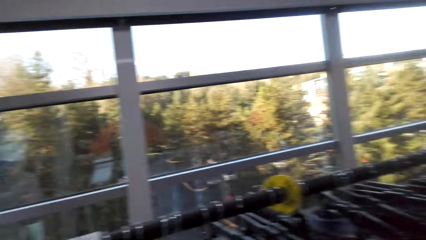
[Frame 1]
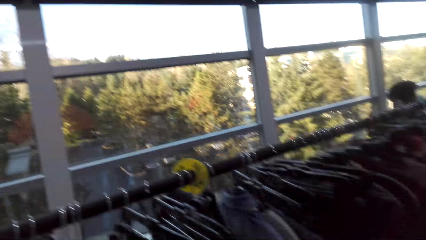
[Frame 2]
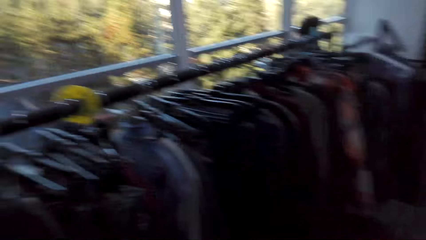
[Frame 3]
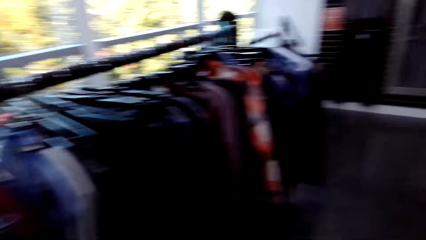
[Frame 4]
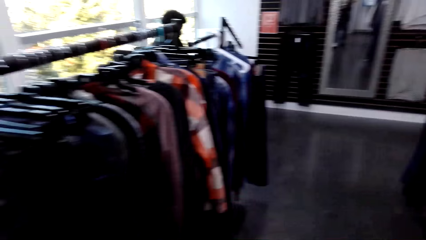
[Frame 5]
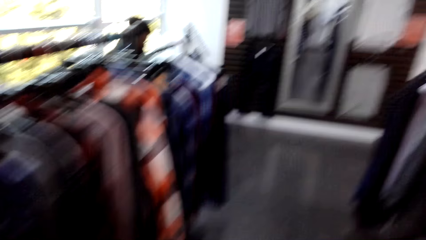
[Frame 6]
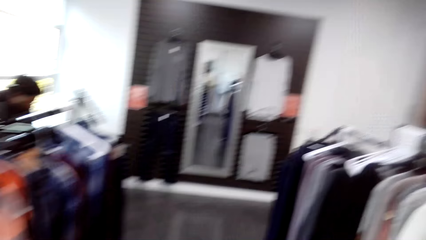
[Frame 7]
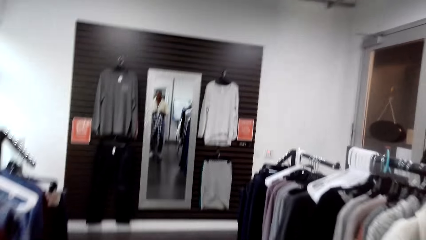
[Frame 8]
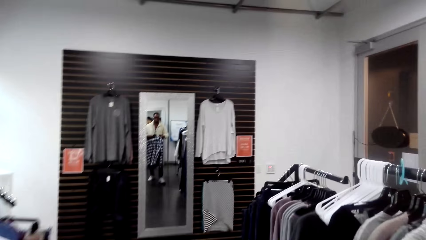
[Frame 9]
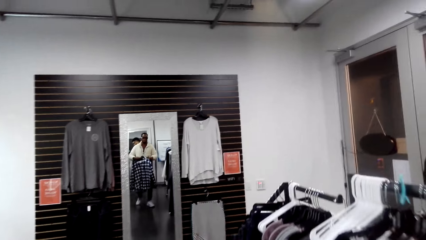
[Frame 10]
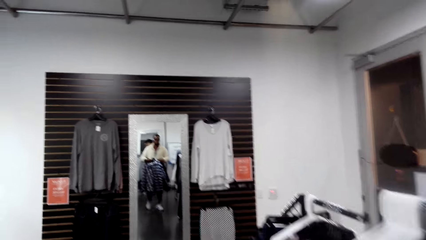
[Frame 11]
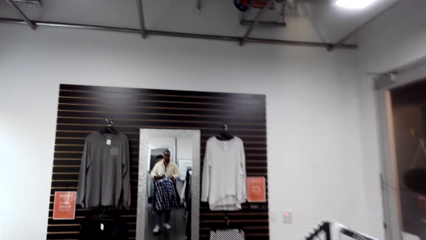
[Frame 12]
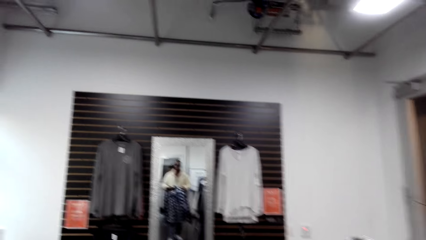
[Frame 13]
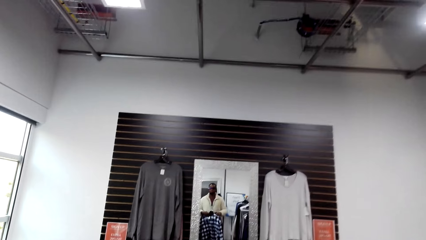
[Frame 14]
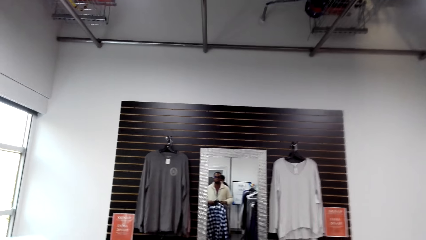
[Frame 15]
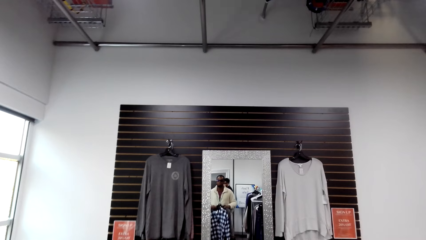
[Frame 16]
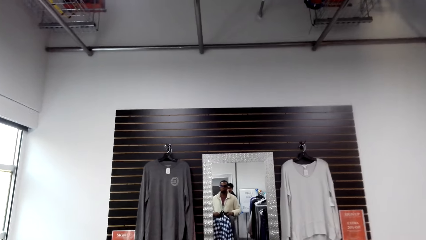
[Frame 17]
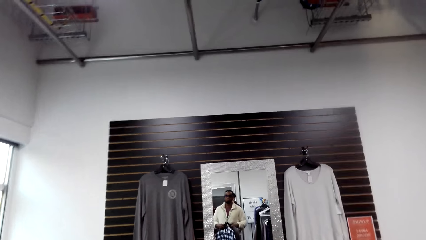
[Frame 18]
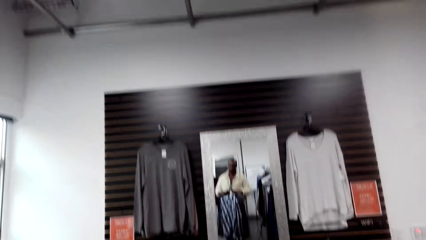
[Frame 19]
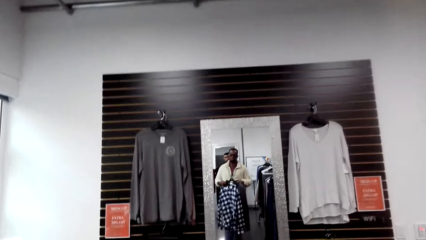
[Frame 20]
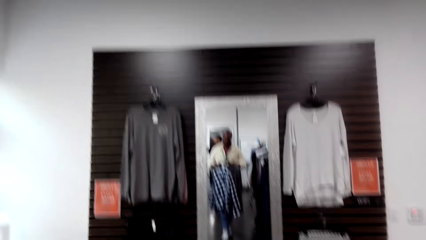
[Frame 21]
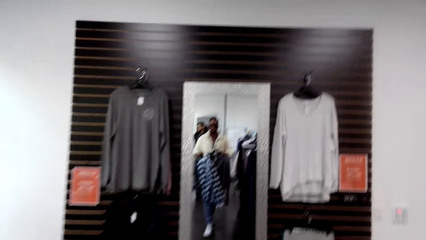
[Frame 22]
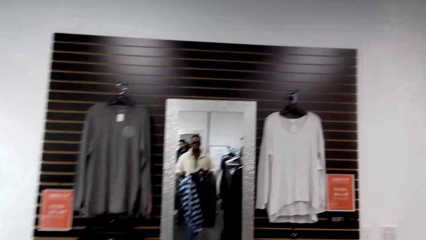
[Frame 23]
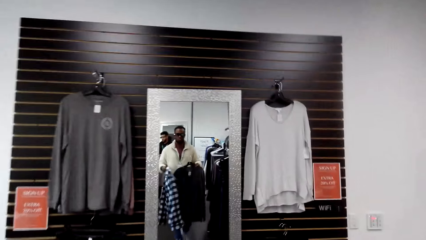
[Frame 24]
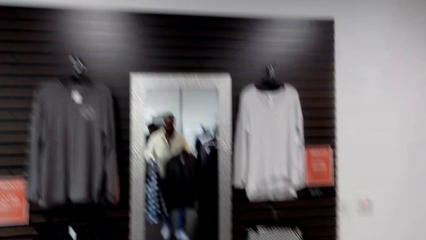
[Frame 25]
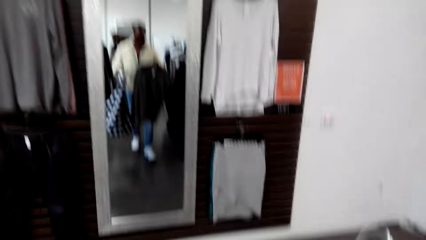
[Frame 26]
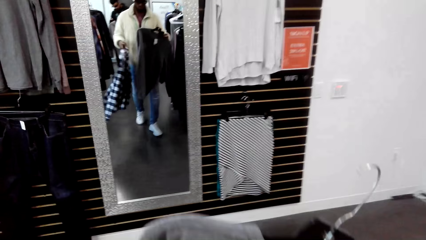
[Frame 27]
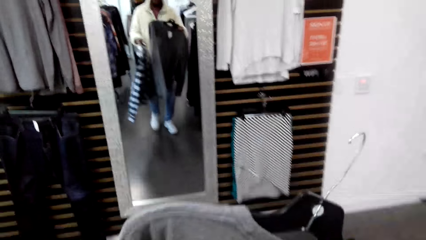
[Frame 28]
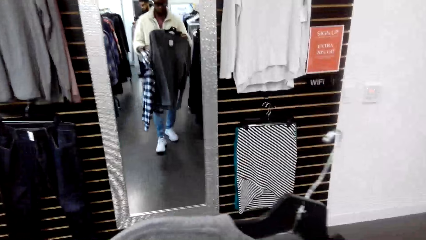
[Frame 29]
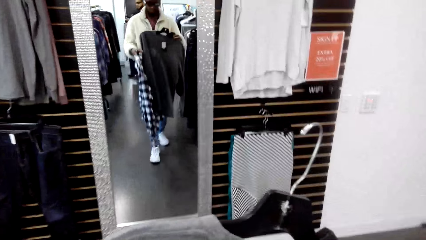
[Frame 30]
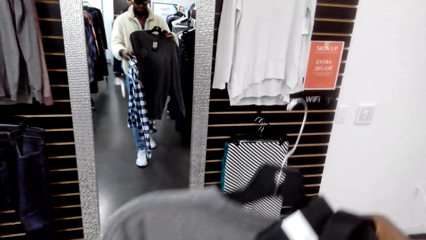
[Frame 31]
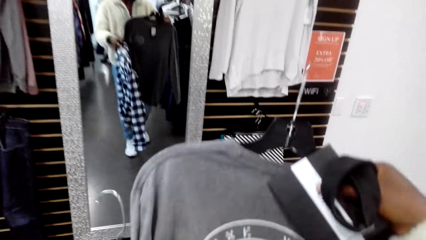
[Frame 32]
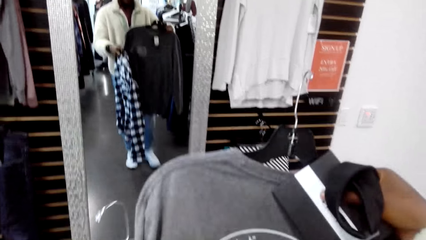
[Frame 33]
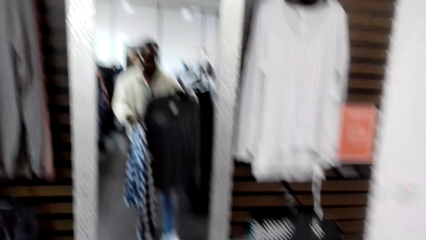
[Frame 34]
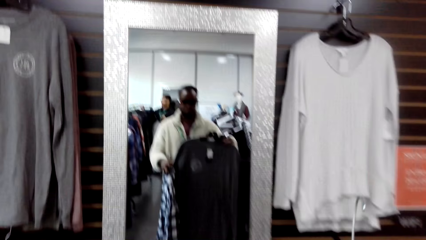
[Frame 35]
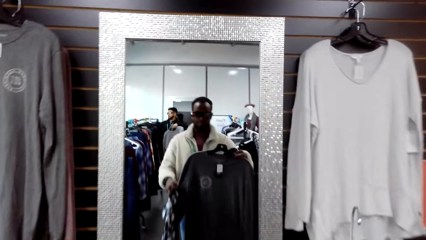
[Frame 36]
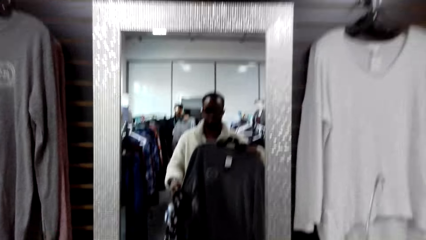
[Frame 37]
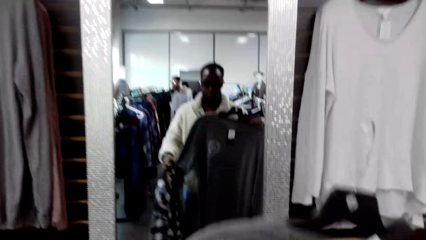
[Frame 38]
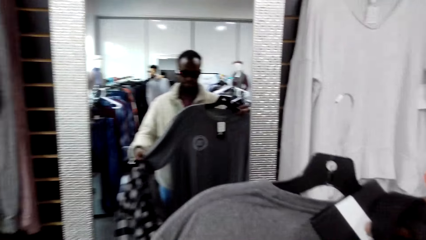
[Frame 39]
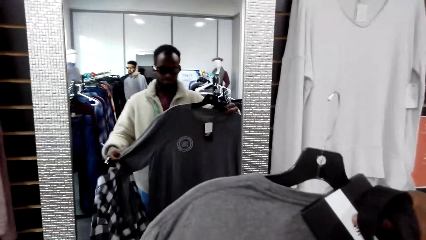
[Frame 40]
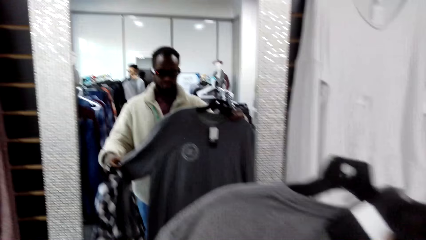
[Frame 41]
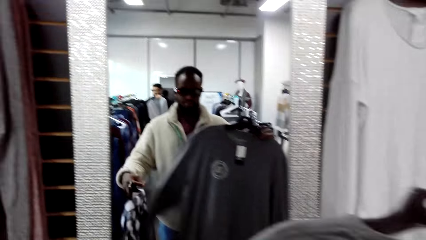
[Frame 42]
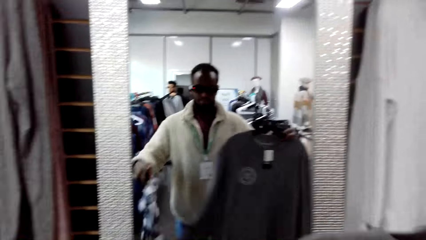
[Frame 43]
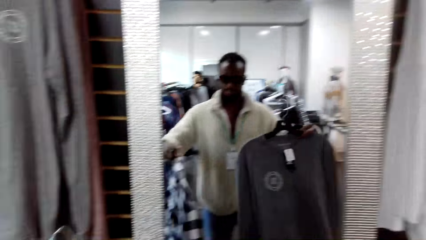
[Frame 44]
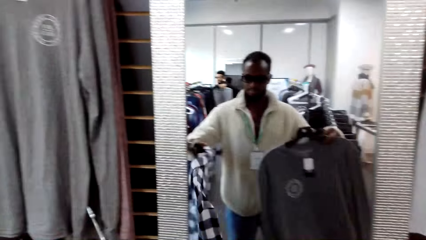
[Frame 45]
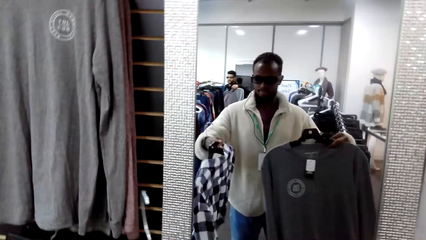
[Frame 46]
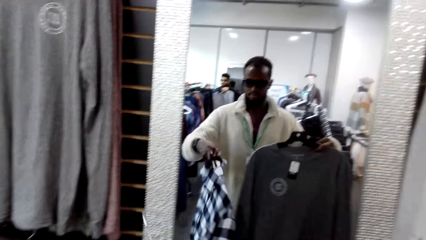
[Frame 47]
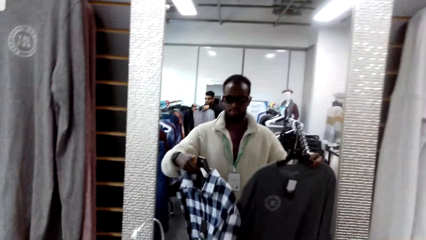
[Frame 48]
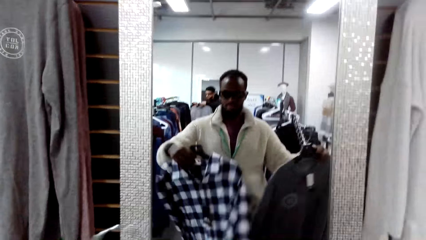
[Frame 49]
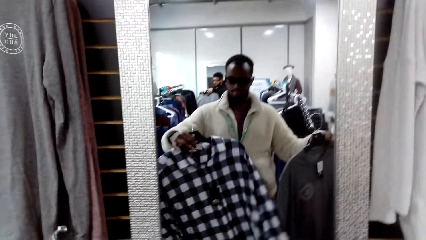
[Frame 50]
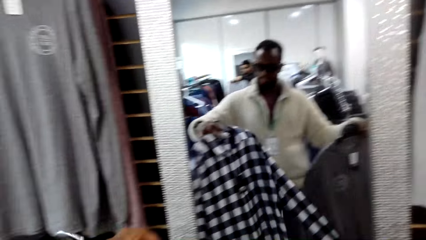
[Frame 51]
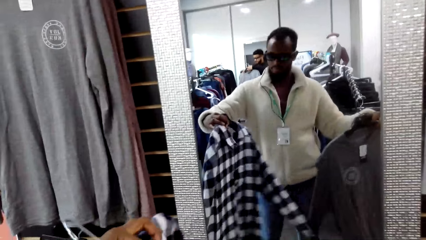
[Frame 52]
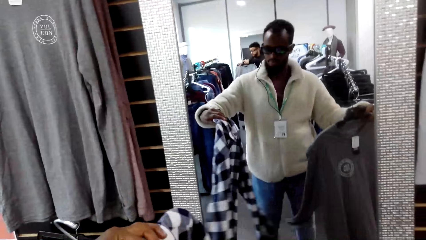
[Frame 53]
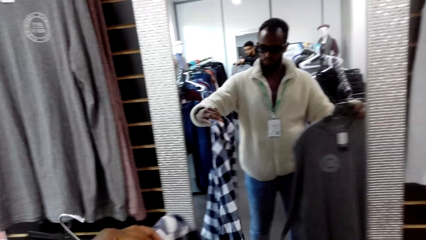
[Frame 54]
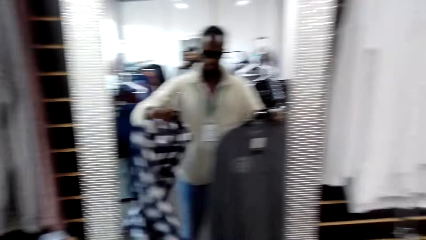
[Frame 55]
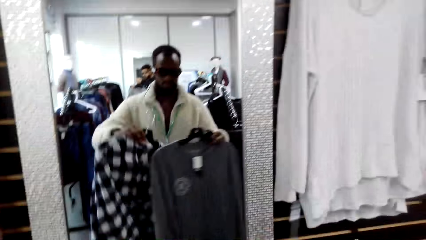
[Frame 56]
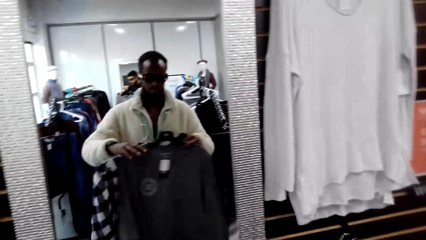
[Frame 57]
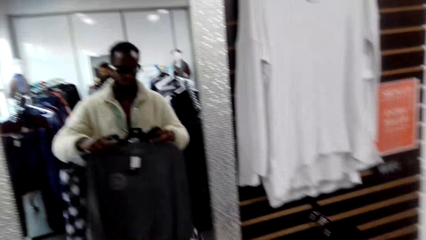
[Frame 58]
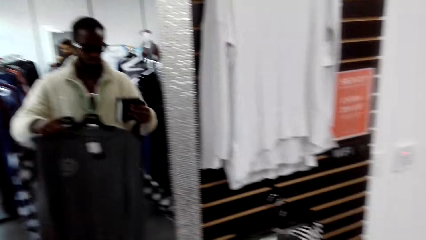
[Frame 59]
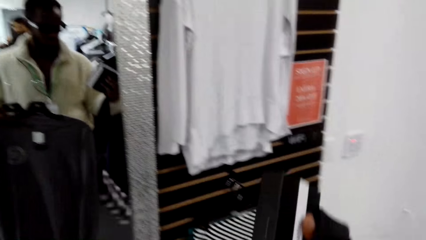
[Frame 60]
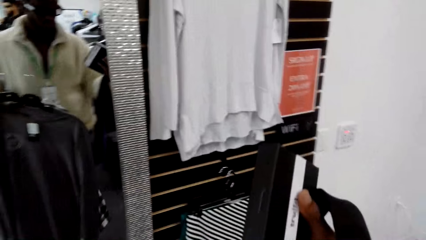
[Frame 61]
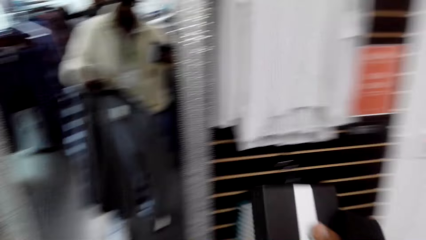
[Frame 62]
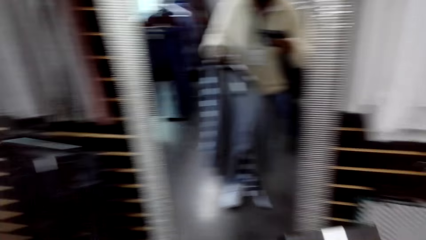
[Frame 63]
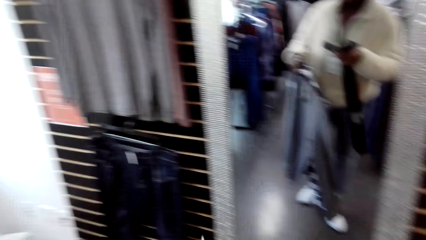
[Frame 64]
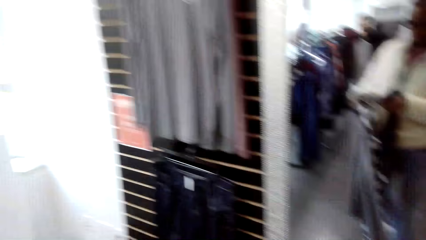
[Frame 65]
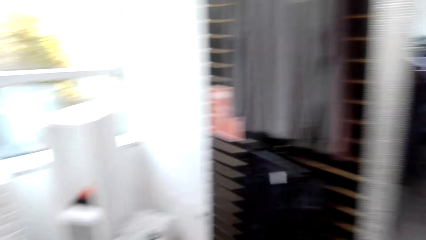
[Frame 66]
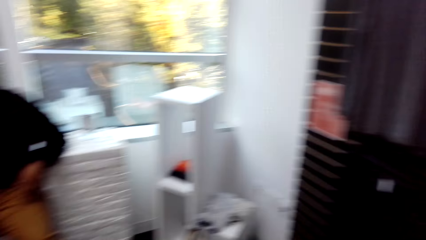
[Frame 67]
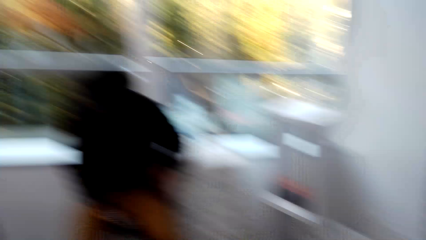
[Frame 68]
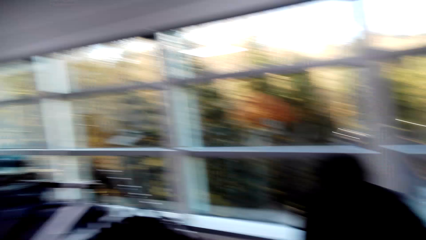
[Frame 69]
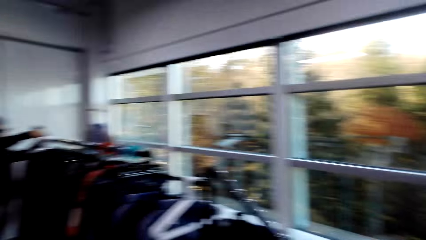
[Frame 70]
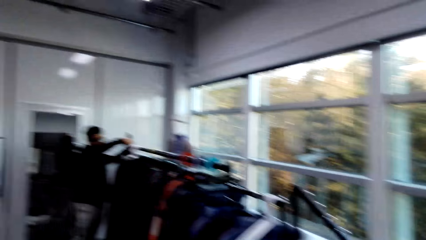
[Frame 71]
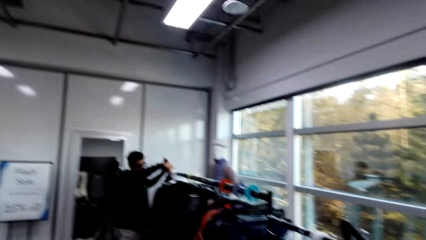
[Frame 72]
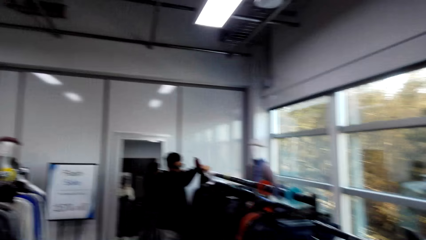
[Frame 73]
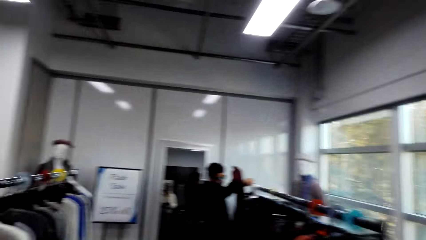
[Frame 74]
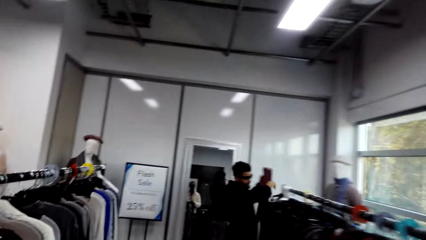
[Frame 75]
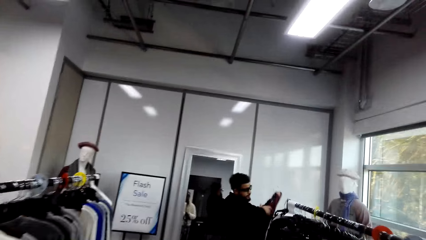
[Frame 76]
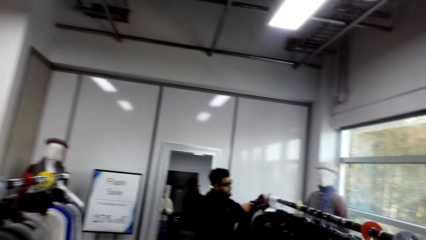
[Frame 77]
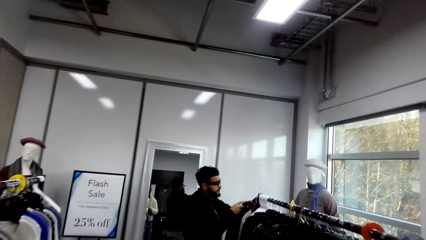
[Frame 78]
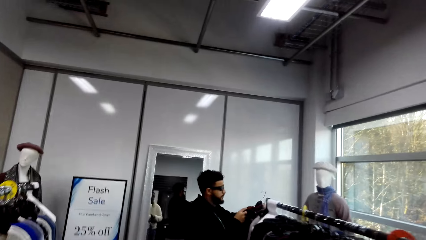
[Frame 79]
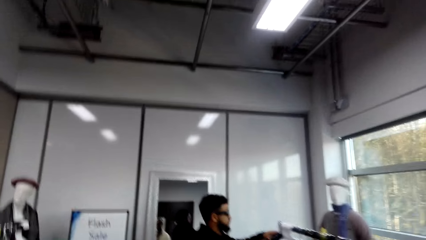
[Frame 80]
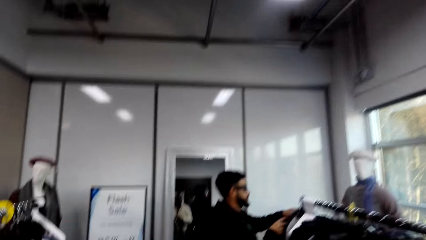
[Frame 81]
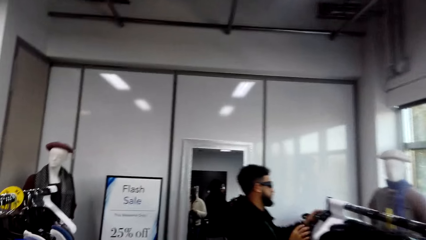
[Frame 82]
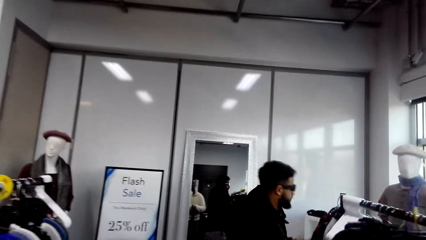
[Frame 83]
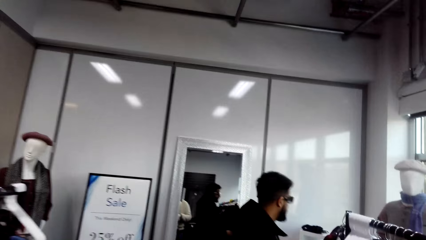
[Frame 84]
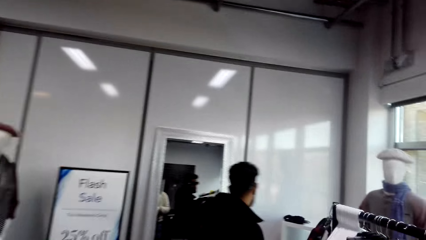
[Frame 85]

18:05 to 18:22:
The camera wearer walks around the shop. They hold clothes. They turn around the shop. They walk around the shop.
